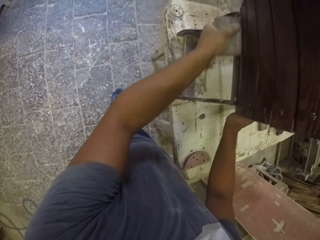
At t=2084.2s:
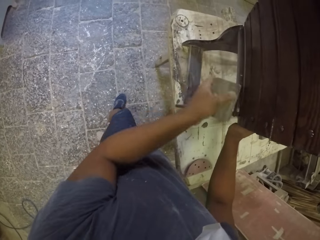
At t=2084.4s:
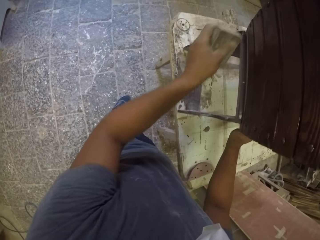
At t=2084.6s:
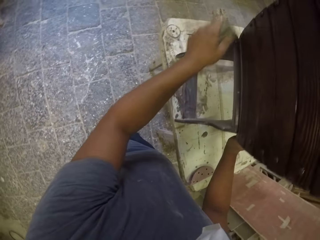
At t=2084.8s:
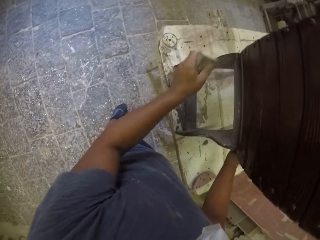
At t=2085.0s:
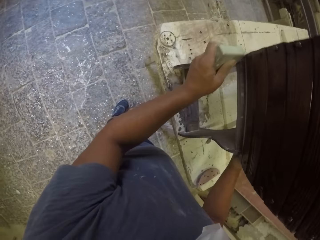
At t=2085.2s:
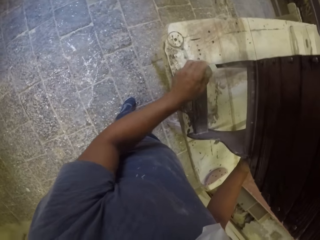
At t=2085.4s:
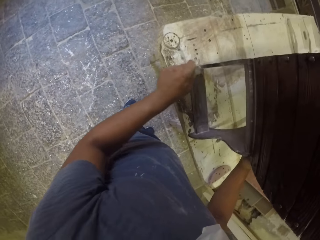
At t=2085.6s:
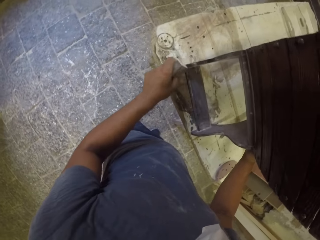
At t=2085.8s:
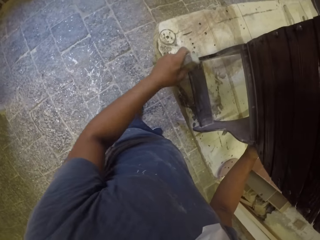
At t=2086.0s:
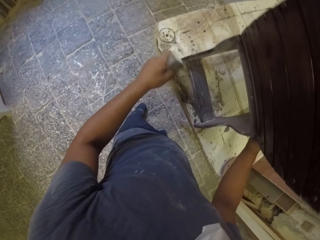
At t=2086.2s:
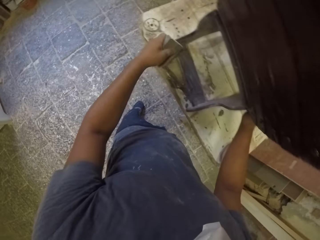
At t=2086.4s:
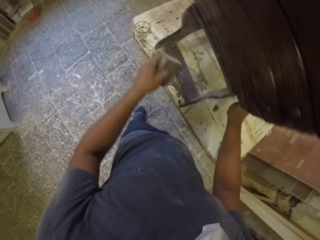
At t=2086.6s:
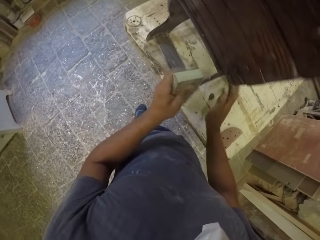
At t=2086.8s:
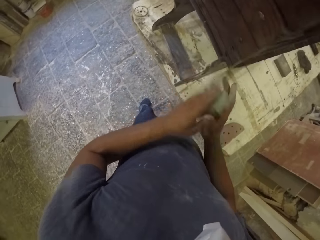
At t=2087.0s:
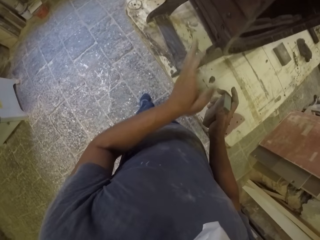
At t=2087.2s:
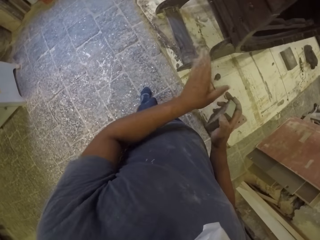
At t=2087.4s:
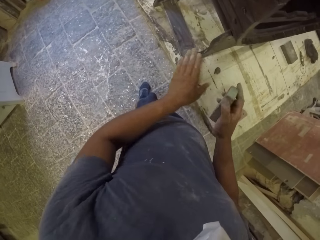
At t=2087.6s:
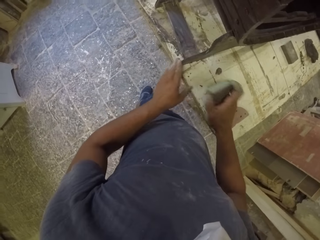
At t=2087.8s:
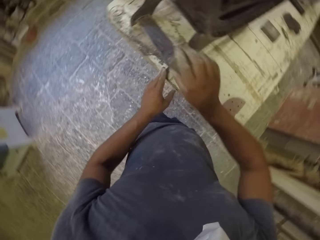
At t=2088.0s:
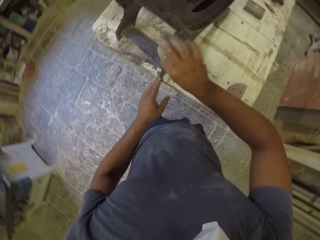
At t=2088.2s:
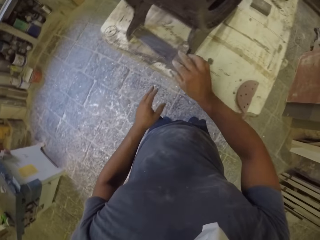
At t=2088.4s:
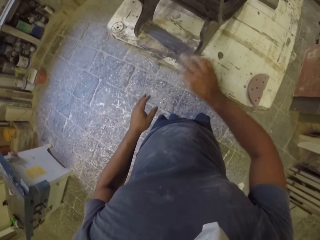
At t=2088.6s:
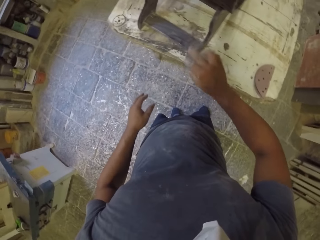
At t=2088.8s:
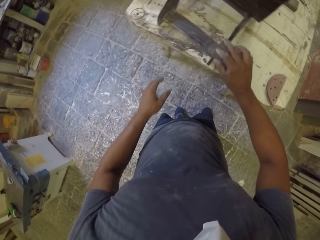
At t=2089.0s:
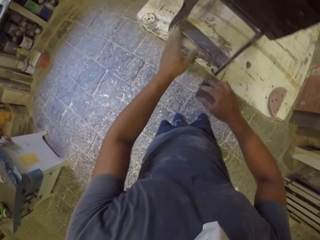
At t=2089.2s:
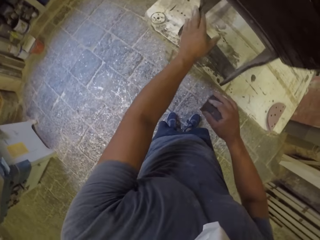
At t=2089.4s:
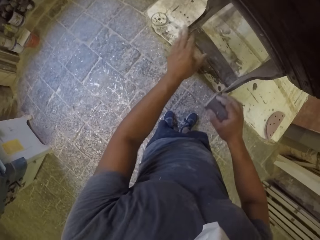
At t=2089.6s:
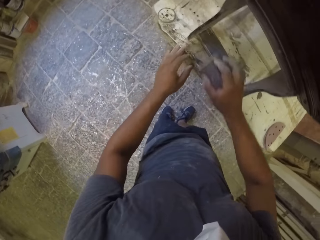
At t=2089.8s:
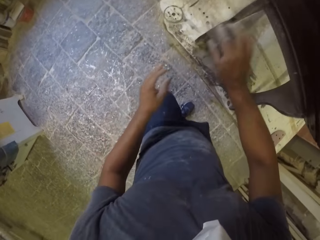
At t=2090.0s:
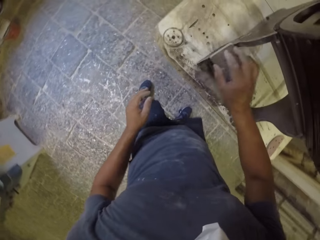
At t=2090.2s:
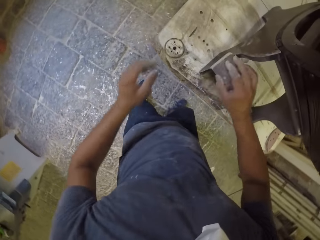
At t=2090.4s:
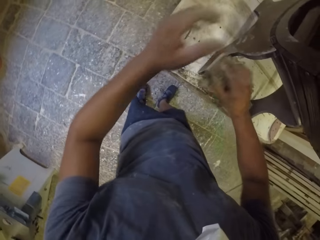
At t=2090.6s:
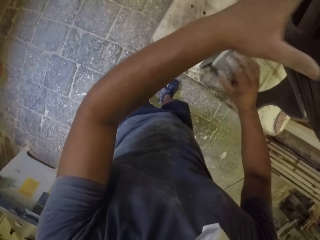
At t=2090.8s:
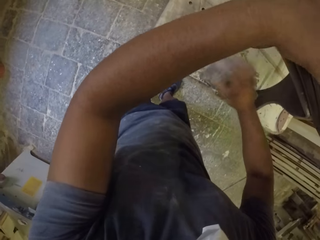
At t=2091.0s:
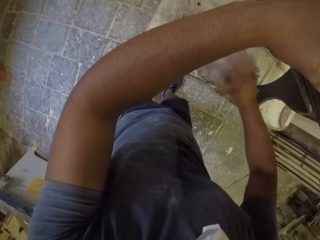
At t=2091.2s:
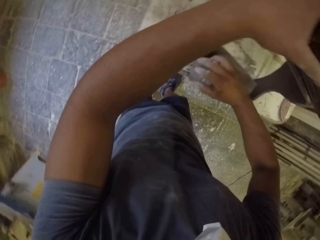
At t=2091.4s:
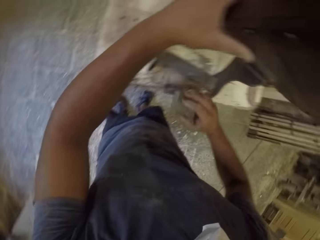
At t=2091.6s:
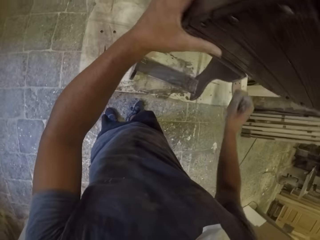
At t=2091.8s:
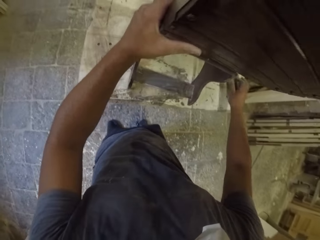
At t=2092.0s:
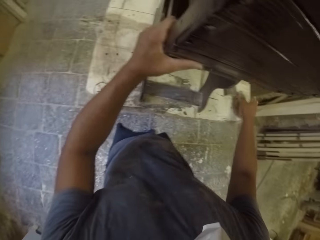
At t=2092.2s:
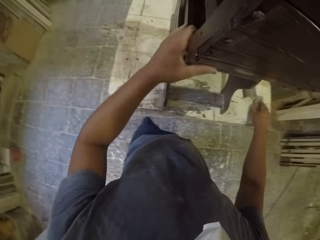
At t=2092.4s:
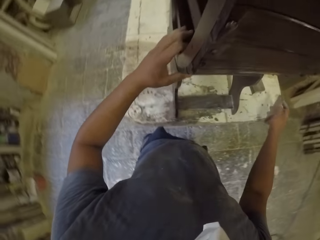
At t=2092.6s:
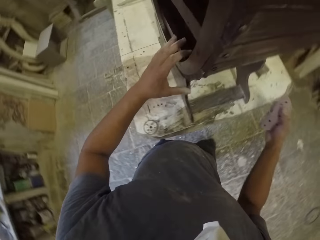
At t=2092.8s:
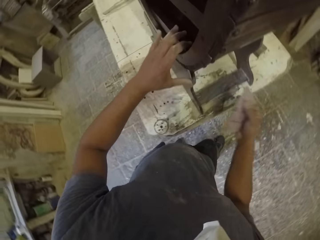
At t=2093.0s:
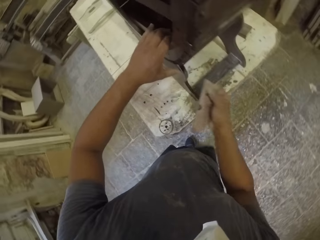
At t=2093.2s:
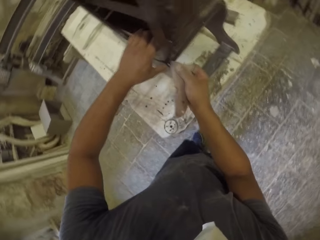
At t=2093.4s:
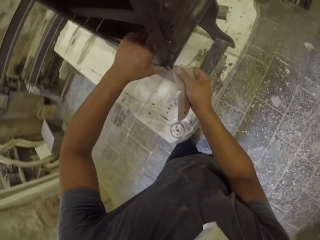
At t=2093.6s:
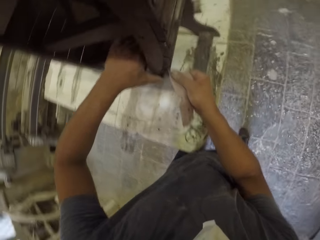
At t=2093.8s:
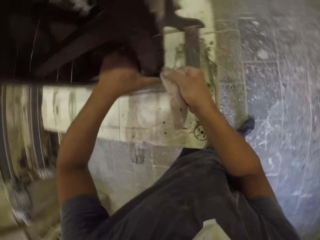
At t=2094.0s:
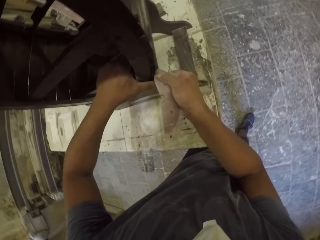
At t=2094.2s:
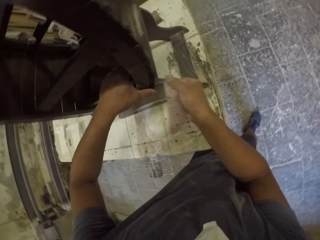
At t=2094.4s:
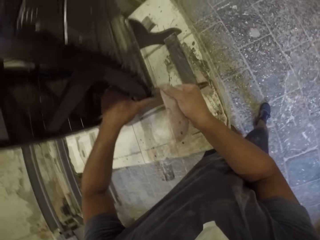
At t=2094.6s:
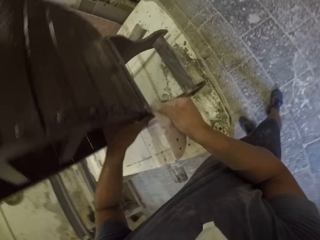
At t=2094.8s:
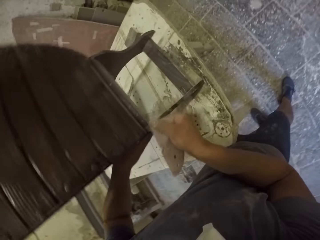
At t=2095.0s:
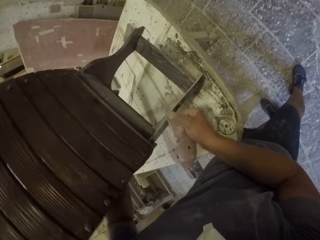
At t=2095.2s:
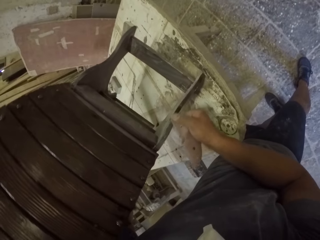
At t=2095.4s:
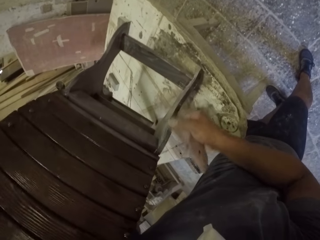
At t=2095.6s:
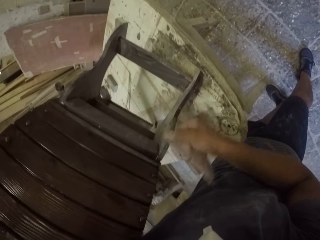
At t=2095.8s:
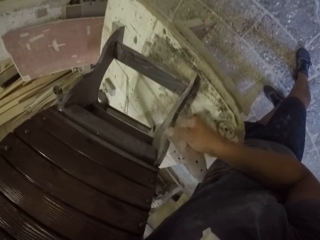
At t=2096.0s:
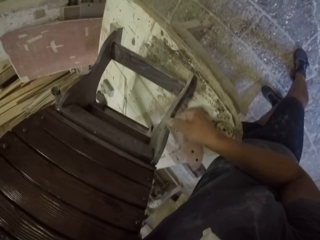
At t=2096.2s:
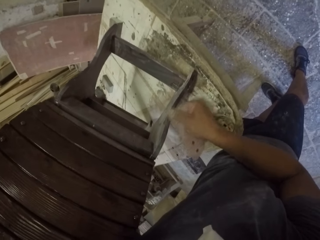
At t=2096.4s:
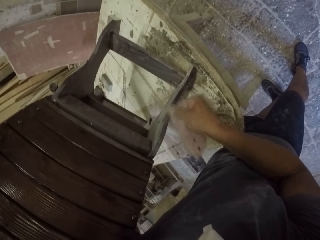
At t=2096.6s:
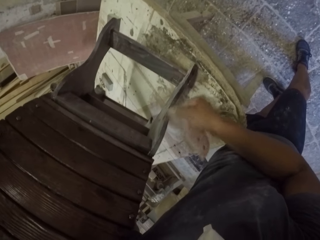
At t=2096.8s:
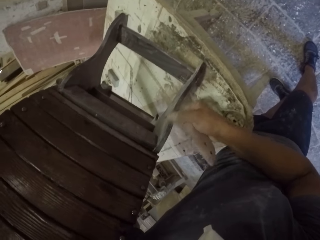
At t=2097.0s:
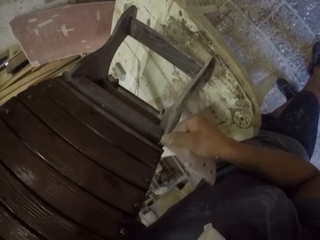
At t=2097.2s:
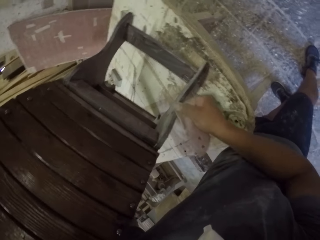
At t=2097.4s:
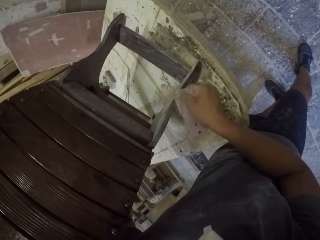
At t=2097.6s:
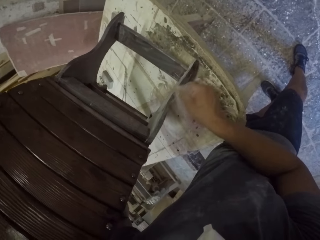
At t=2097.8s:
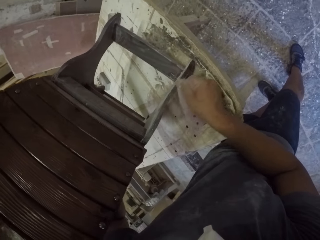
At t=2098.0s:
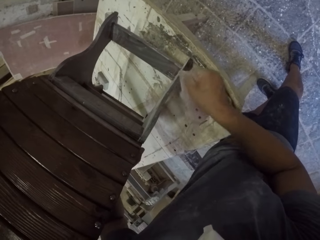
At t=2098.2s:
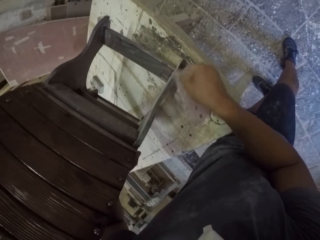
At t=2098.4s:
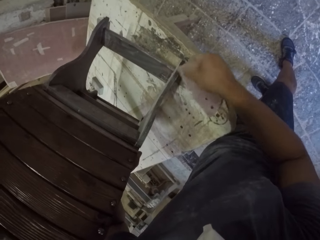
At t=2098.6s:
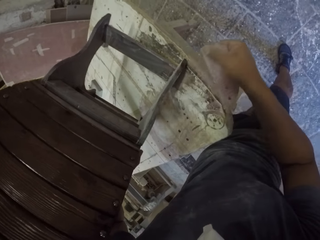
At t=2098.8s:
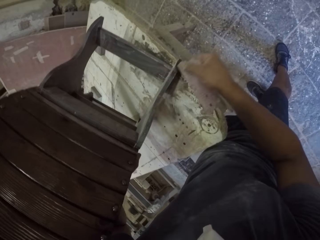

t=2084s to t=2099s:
The camera wearer holds the sandpaper. They touch the wooden stand or furniture with the left hand. They smoothen the wooden stand with the sandpaper. They touch the wooden stand with the left hand. They smoothen the wooden stand with the sandpaper. They scrub the furniture with the sandpaper. They hold the wooden stand with the left hand. They pick the sandpaper and place the sandpaper down. They smoothen the wooden stand with the sandpaper.

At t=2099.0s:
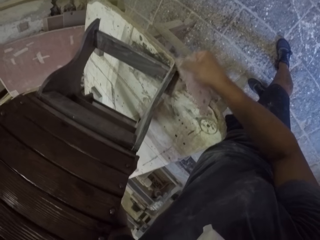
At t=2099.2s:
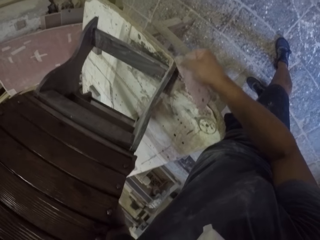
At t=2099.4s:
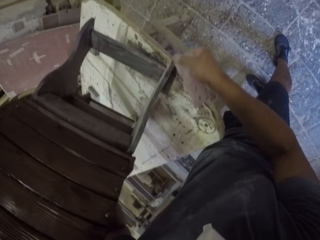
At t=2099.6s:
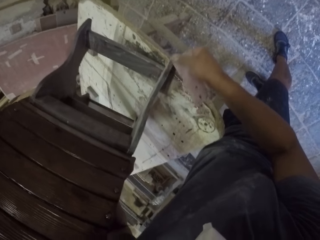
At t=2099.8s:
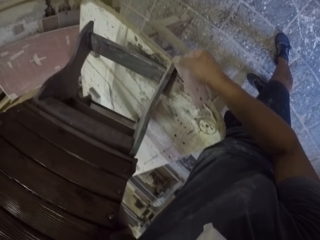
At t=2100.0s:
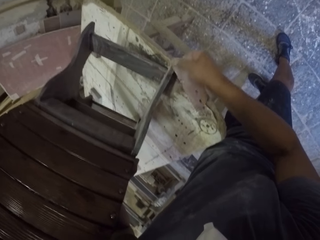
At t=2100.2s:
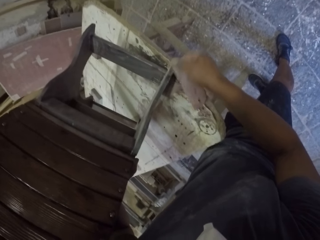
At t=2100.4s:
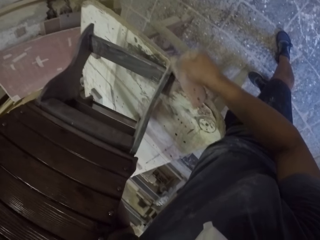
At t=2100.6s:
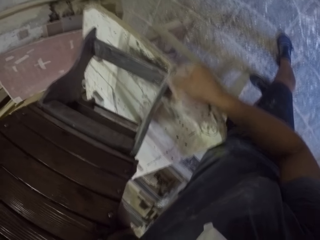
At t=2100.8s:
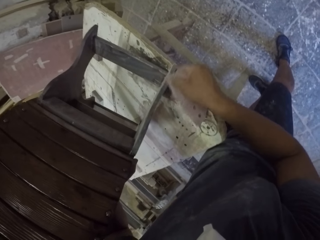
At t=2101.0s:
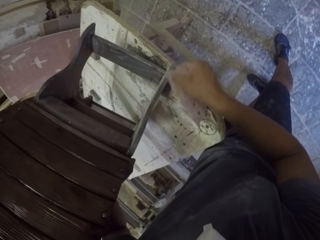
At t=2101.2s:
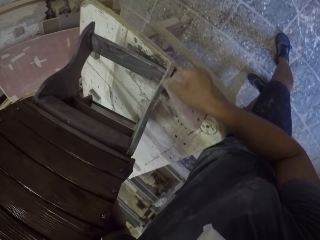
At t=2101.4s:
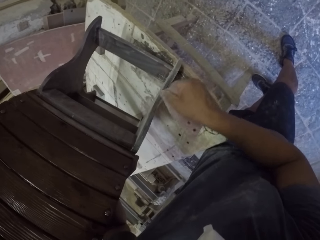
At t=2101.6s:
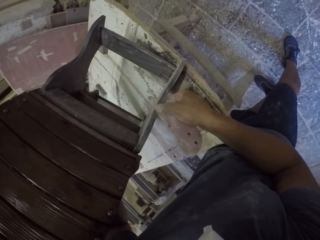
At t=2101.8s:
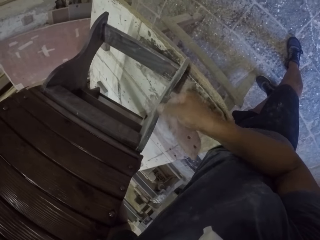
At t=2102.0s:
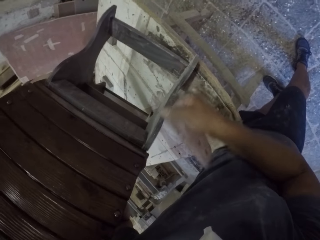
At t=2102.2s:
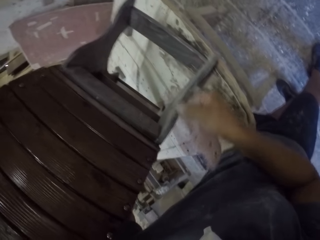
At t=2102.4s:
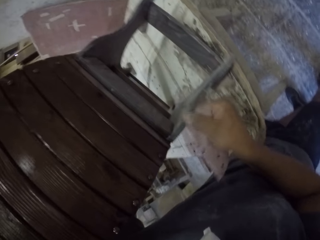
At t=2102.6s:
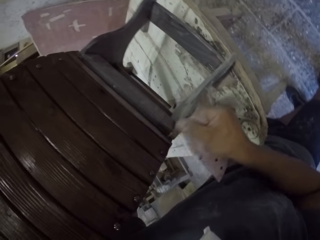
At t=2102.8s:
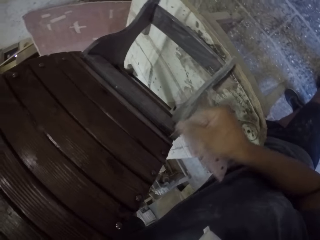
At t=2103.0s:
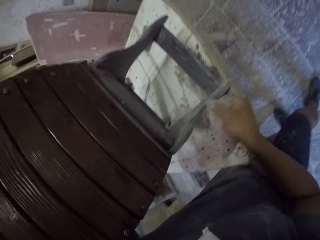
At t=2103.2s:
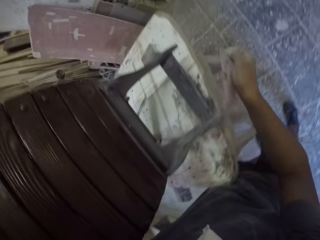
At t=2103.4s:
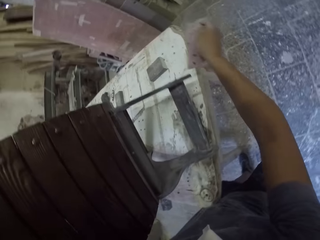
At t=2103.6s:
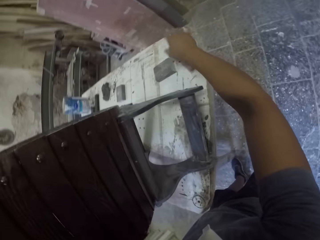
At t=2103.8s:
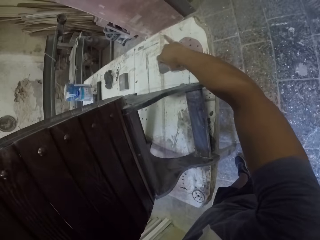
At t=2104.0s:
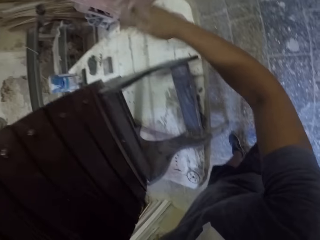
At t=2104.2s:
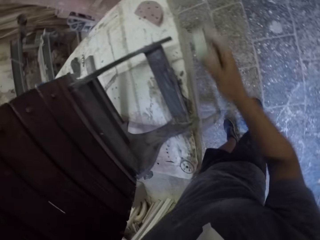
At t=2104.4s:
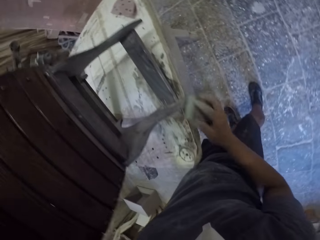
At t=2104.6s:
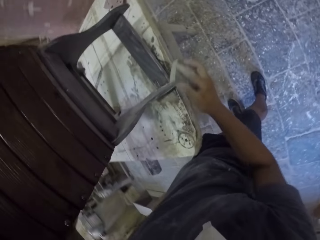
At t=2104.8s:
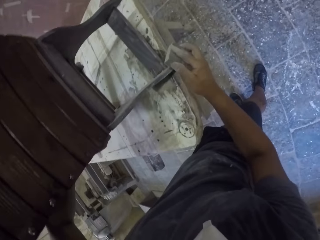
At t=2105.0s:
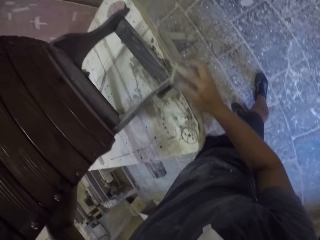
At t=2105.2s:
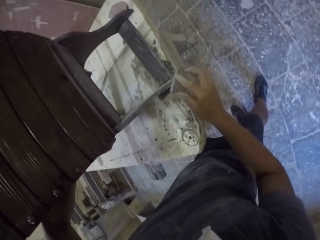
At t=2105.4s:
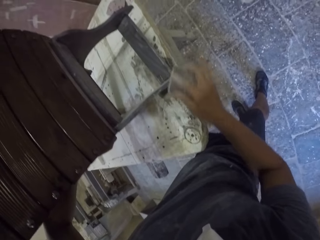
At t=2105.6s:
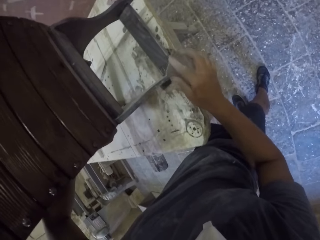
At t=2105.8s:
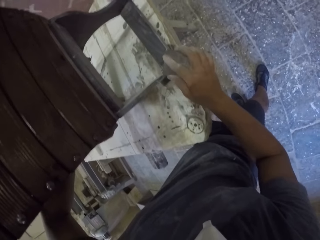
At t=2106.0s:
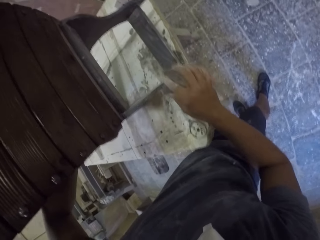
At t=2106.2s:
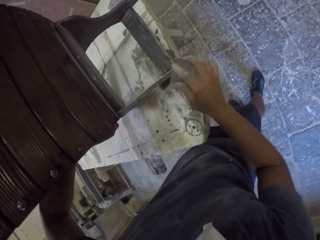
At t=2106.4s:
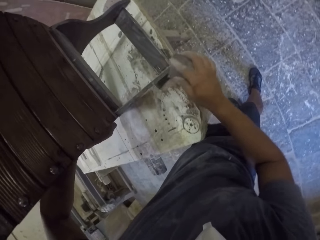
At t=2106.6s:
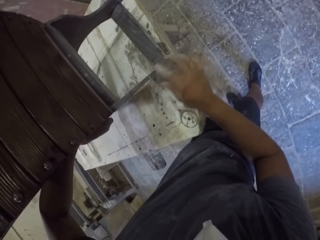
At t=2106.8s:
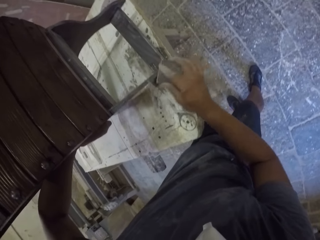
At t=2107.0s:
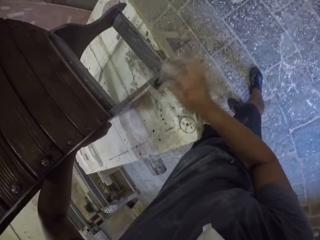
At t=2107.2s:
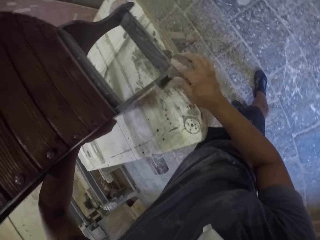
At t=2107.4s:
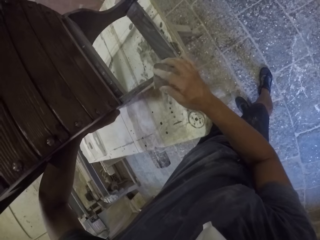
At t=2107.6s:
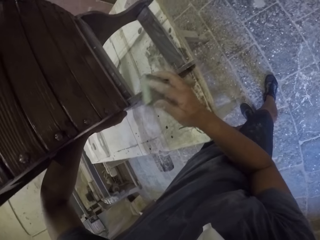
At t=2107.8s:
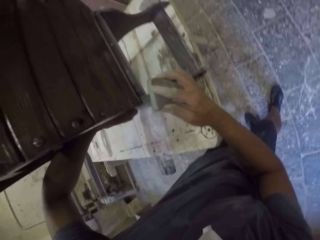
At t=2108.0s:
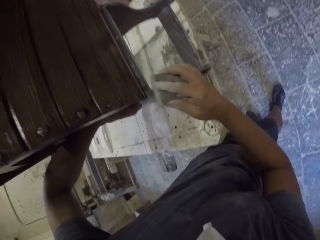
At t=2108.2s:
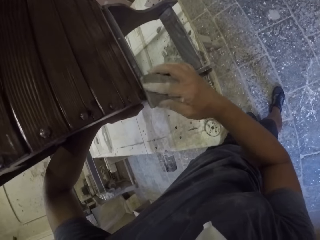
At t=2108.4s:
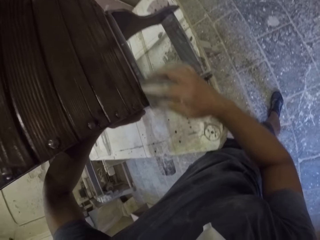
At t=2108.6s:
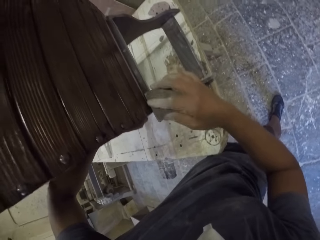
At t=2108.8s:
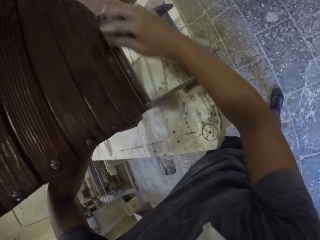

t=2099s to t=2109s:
The camera wearer places the sandpaper on the table. They pick the sandpaper on the table. They smoothen the wooden stand with the sandpaper.
